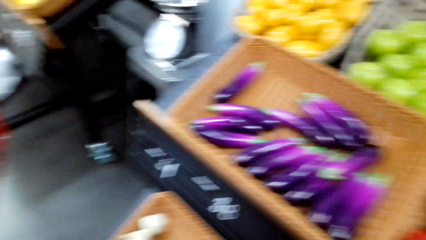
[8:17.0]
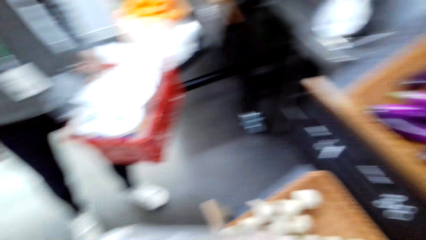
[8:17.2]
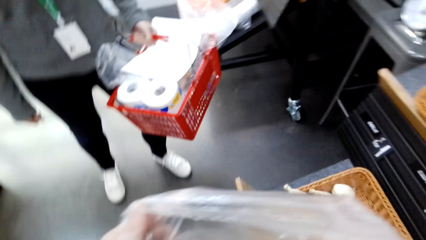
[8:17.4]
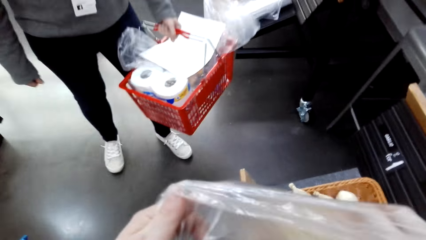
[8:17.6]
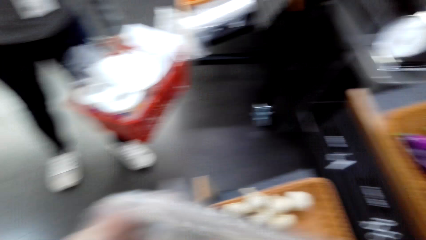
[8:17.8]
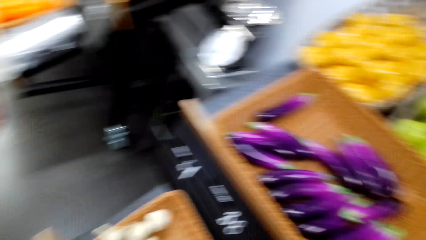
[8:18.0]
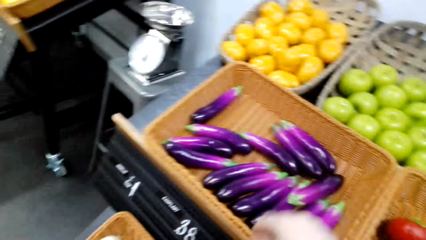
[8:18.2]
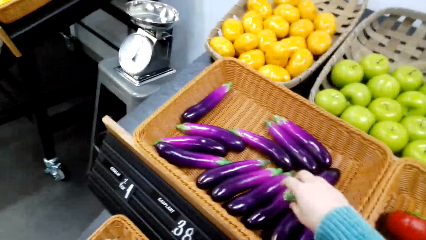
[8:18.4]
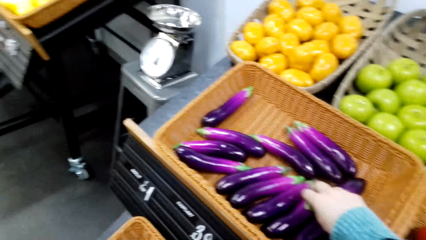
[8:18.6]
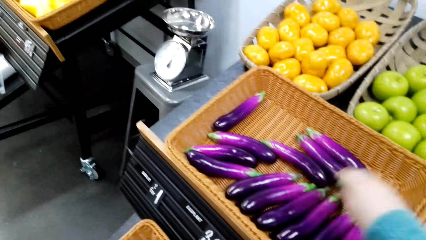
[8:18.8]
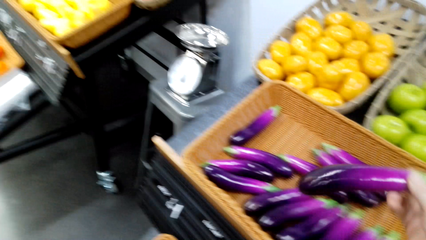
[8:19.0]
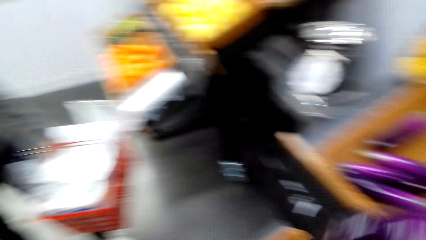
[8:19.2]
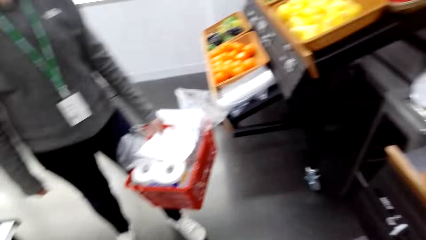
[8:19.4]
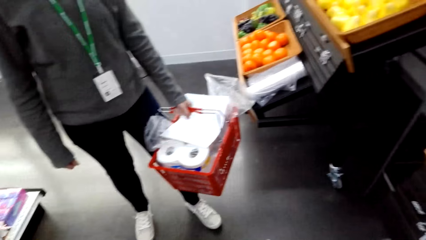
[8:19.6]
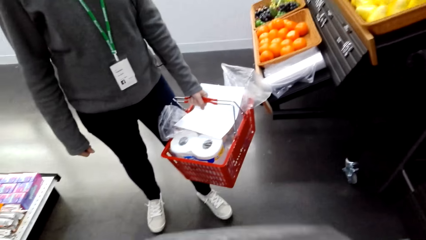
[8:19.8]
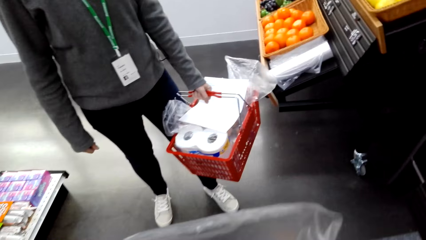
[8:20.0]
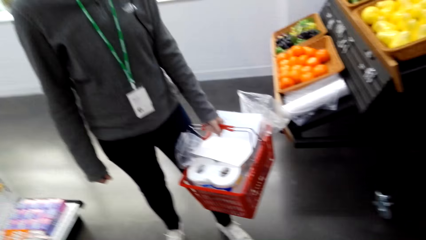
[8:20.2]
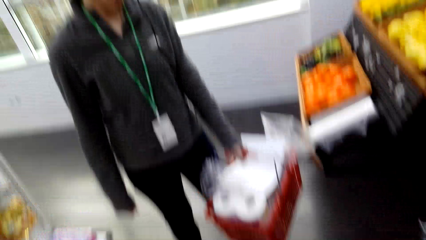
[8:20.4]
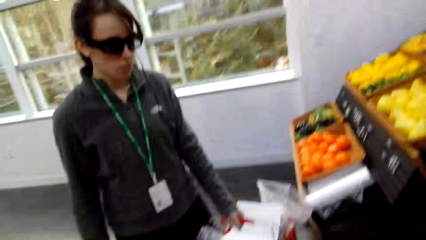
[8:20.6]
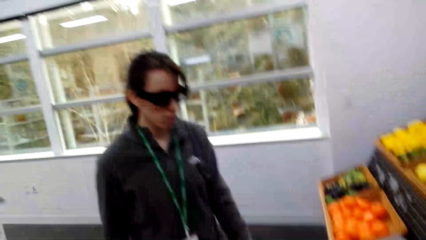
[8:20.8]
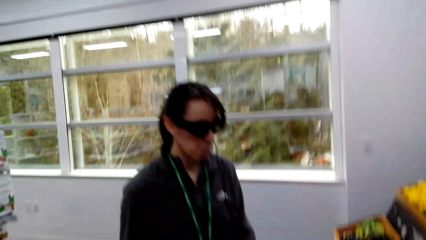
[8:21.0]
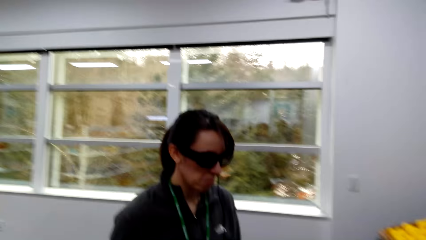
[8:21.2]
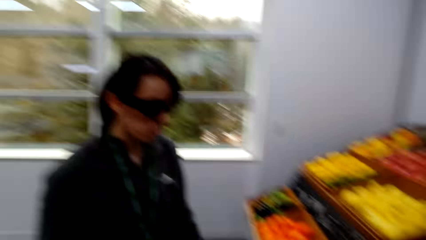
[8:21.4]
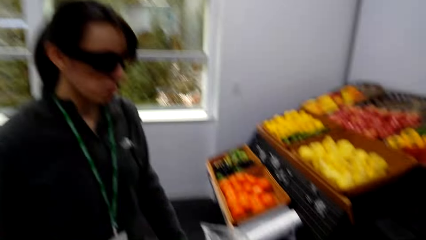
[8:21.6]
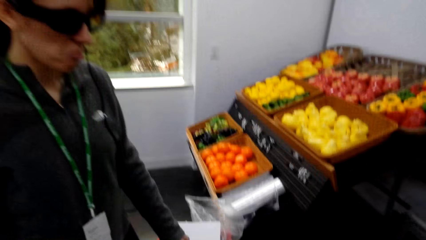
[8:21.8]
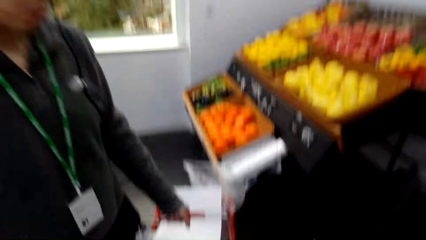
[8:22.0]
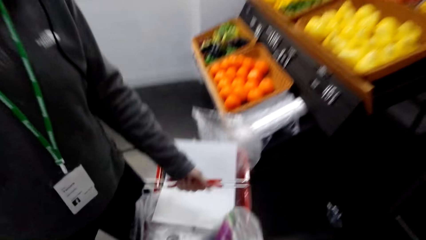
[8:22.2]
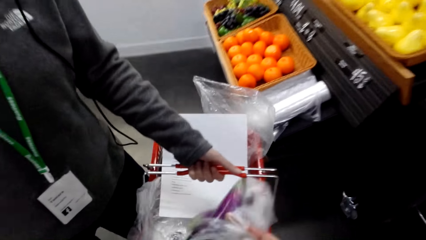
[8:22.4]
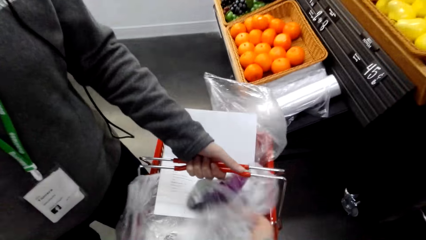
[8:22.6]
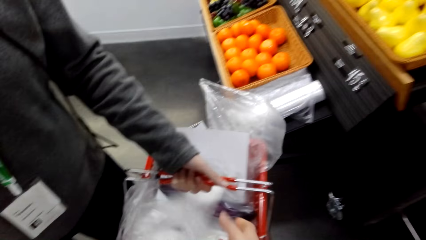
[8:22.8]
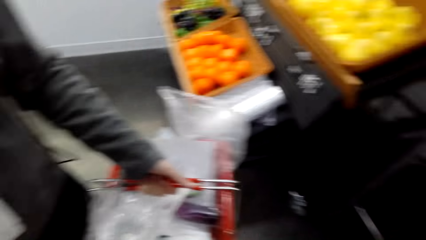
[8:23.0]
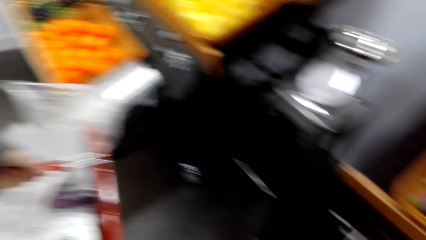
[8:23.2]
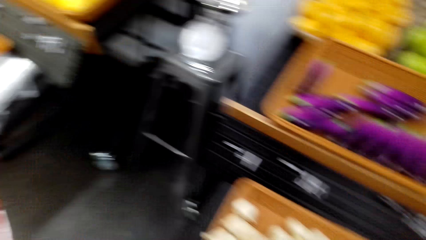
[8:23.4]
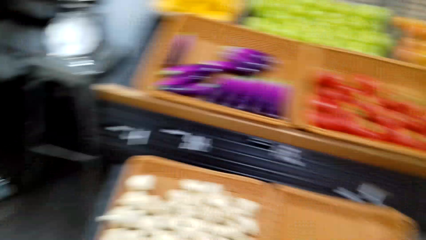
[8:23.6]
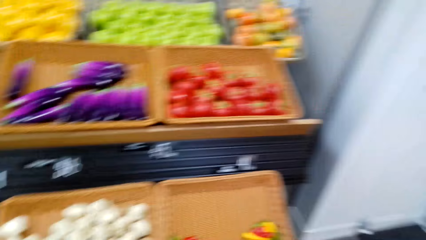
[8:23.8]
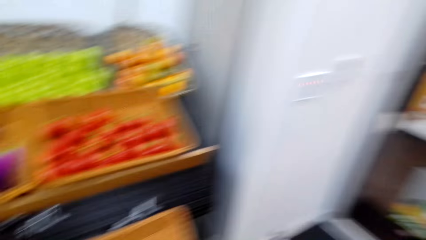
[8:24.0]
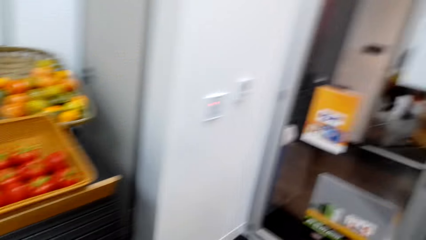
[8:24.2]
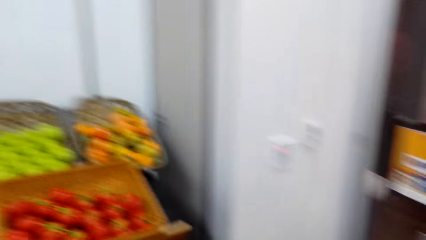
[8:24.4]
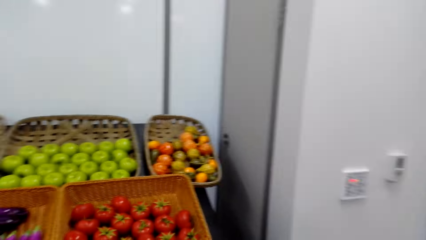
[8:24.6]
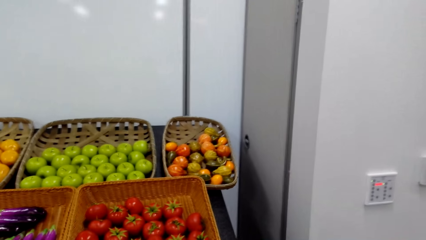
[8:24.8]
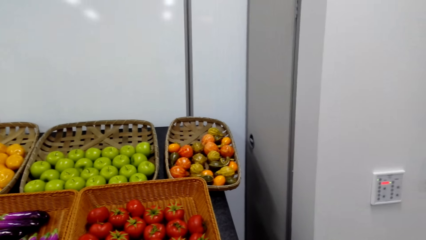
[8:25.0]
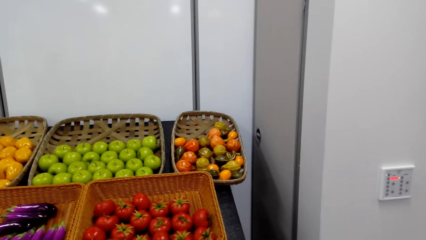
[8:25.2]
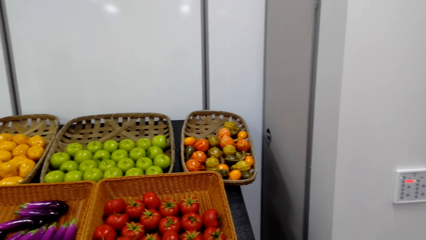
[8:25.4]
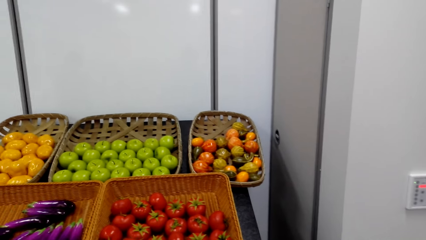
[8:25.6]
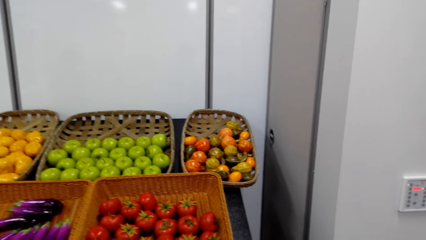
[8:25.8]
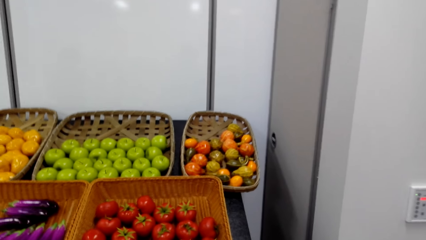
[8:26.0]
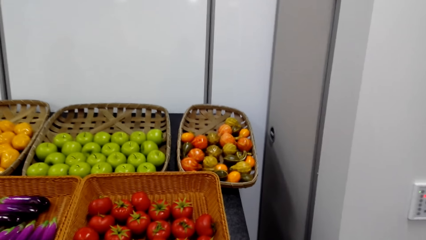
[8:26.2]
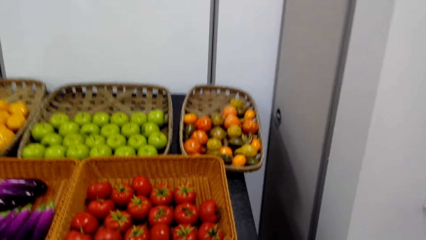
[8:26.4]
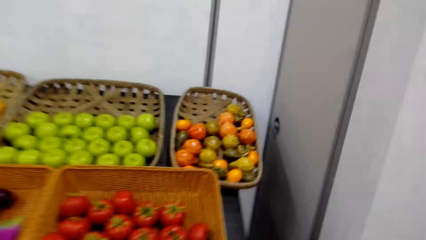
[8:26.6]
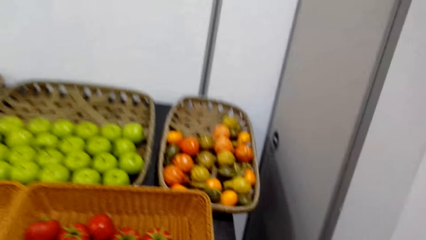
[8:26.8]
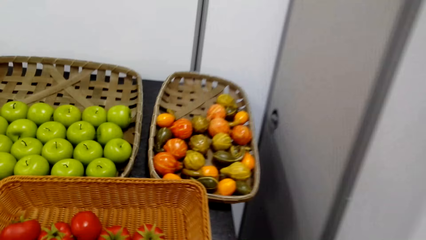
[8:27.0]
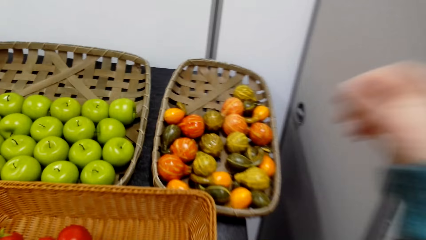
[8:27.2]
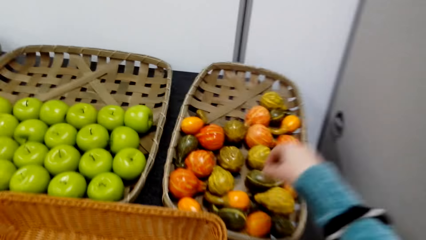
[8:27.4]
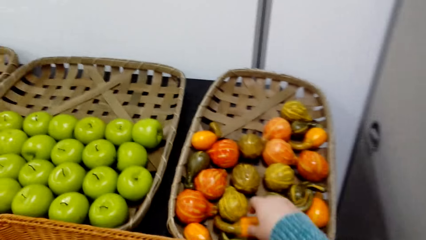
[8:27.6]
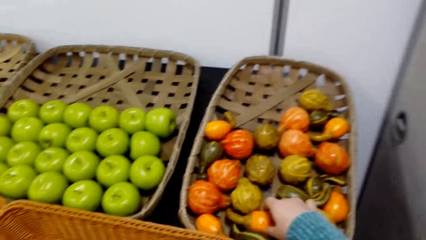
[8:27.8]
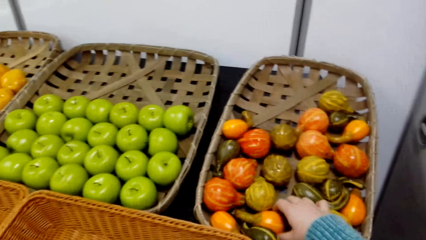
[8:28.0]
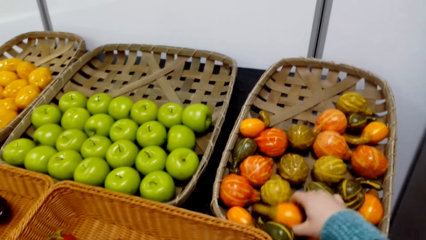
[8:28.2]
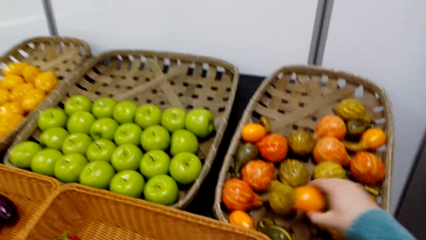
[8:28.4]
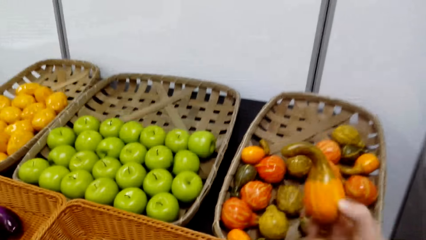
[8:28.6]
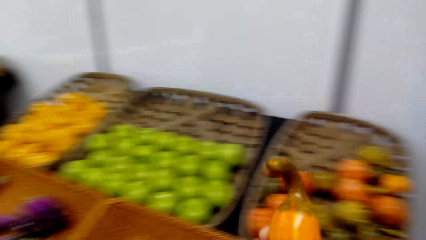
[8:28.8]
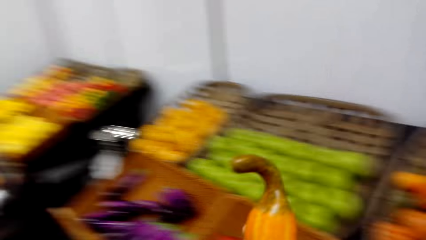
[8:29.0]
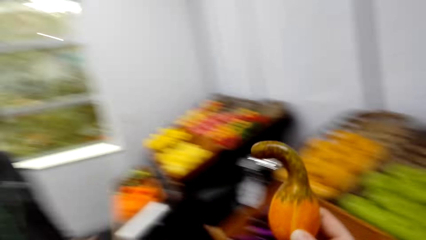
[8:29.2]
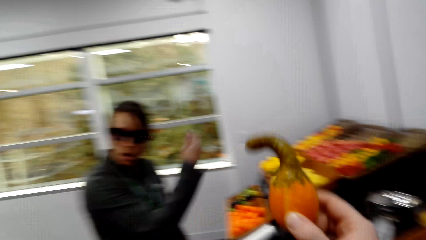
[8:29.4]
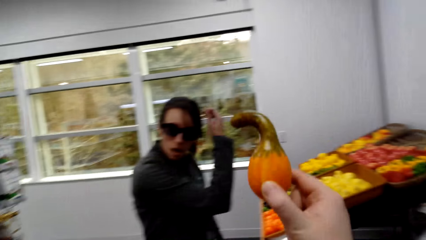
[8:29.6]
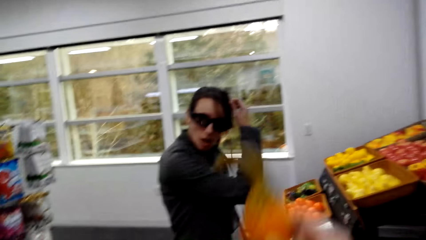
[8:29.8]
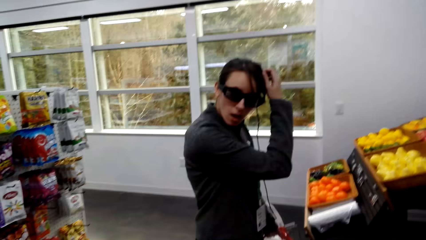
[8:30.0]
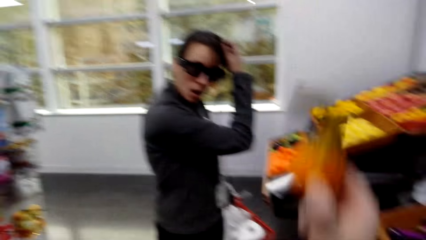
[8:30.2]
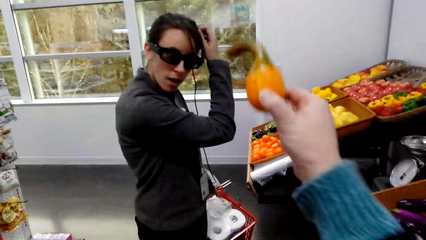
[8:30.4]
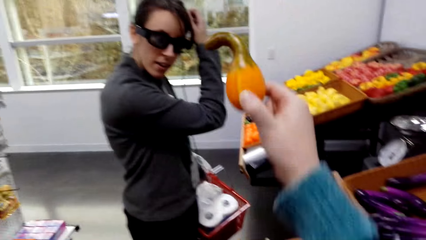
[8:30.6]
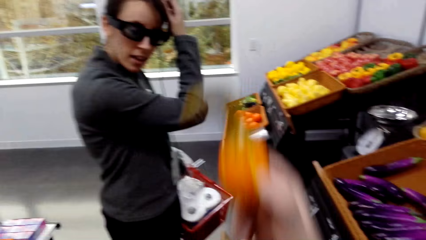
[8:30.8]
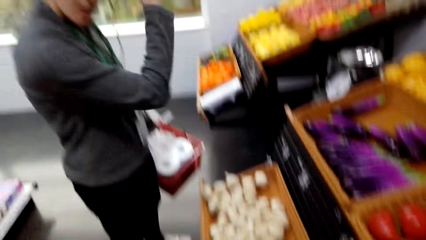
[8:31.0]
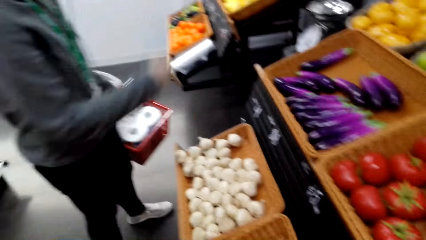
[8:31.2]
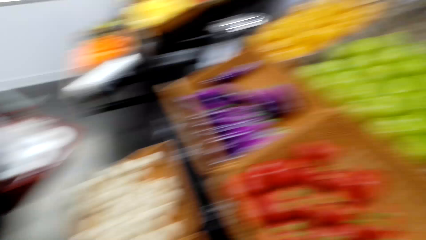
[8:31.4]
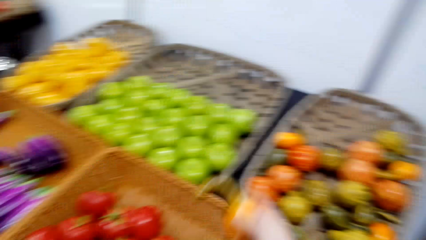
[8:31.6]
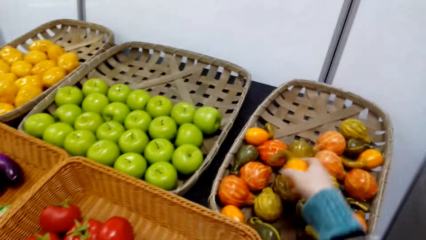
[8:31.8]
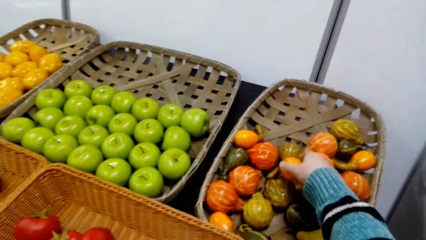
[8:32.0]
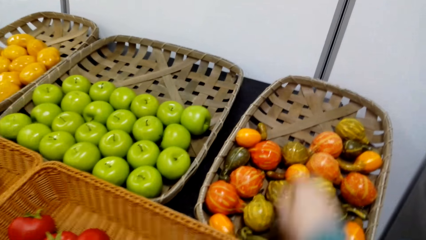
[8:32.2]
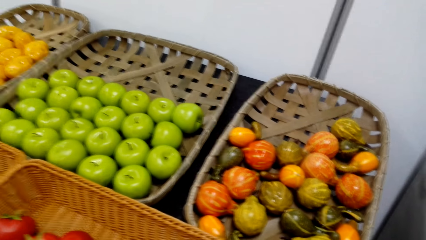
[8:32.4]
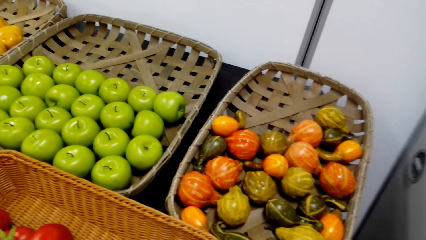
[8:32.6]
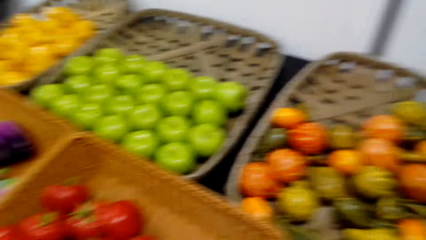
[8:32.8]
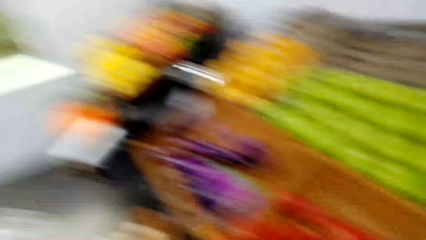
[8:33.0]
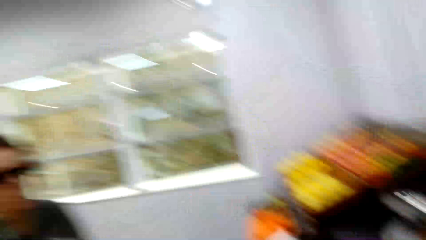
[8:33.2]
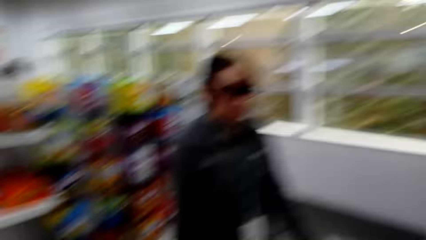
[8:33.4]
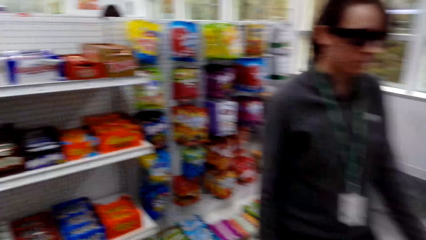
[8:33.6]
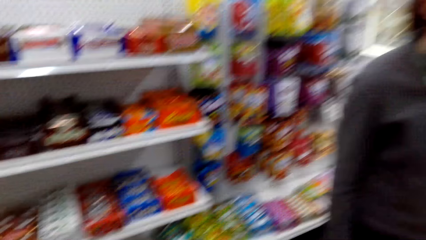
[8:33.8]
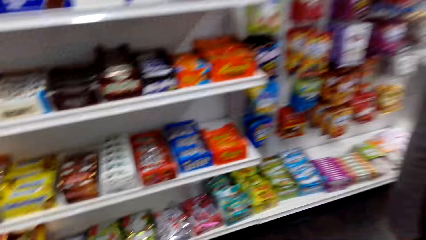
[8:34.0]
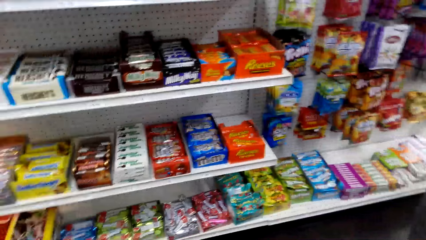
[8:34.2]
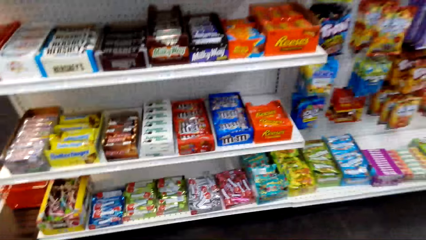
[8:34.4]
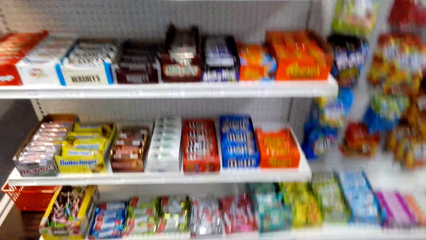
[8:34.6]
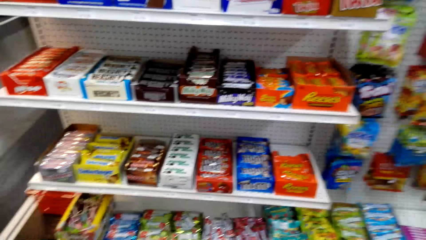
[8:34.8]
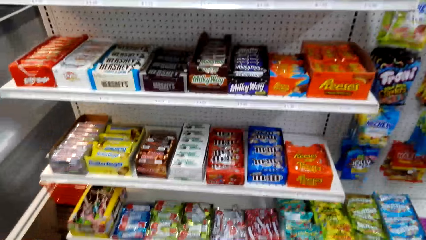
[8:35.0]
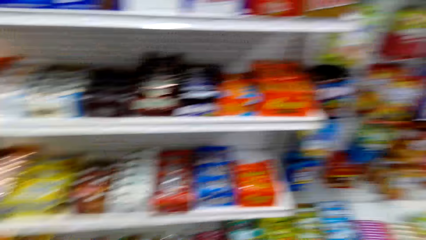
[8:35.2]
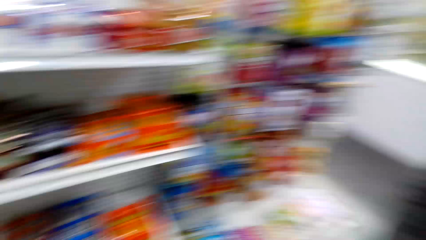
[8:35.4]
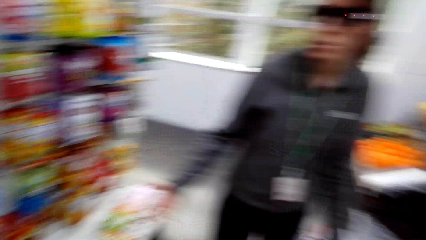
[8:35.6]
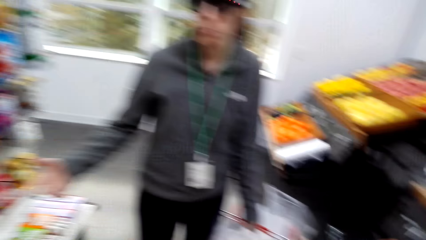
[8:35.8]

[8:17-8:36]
The camera wearer picks a cucumber from the rack. They walk around. They put the transparent plain polythene bag with the cucumber in the shopping basket carried by a woman. They put eggplants in the shopping basket. They look at grocery on the rack. They walk around. They pick a pumpkin from the rack. They show the pumpkin to the woman. They put the pumpkin on the rack. They look around.
